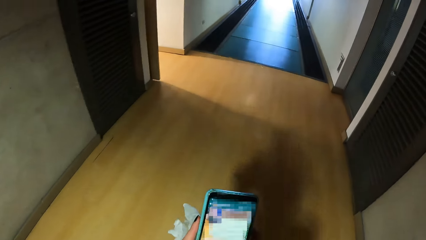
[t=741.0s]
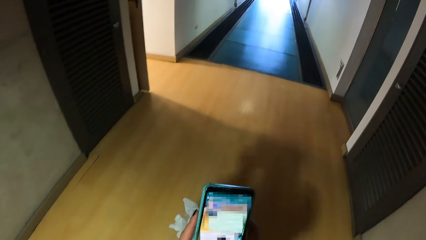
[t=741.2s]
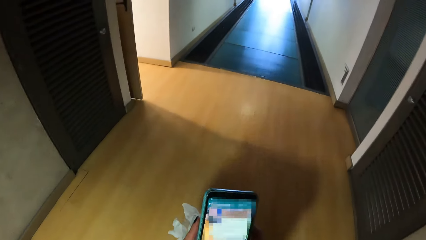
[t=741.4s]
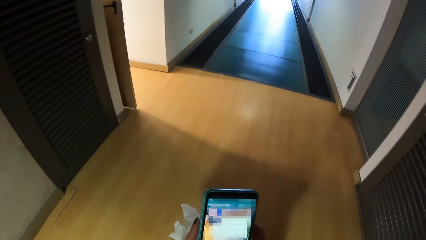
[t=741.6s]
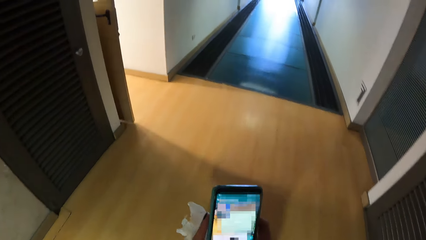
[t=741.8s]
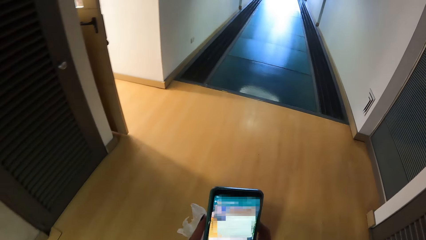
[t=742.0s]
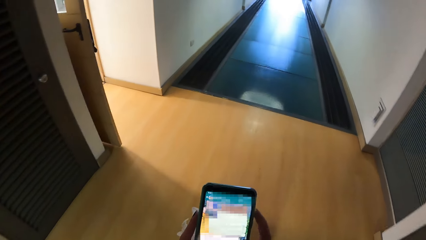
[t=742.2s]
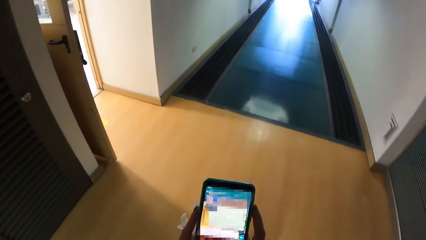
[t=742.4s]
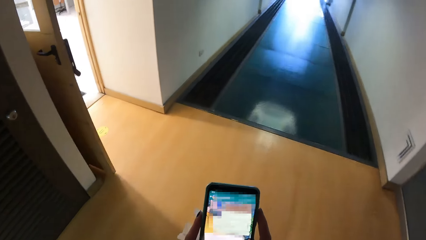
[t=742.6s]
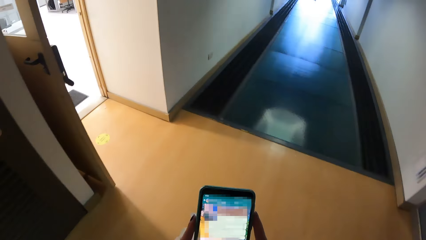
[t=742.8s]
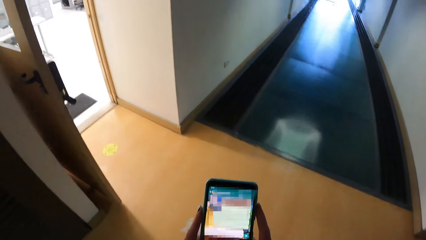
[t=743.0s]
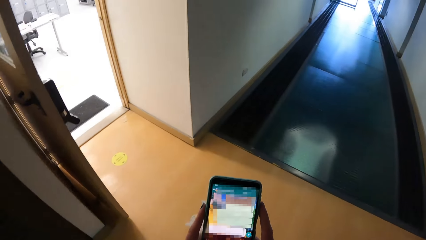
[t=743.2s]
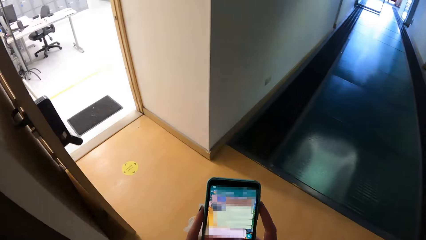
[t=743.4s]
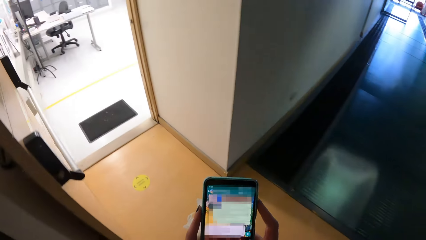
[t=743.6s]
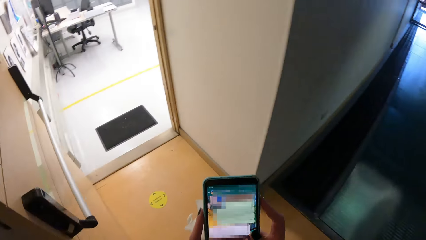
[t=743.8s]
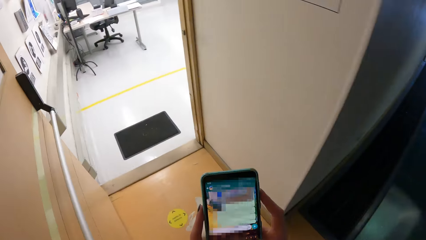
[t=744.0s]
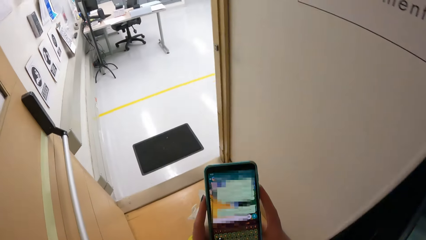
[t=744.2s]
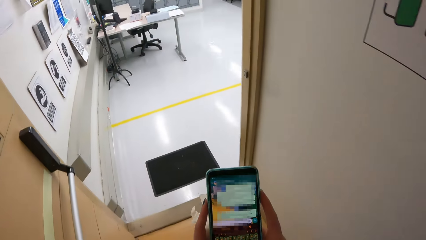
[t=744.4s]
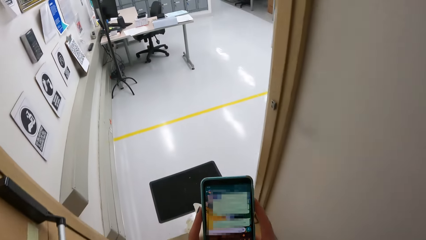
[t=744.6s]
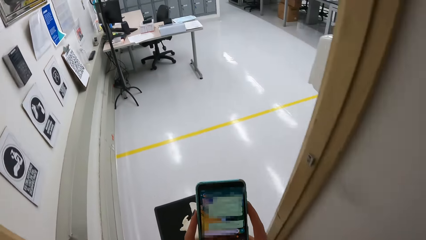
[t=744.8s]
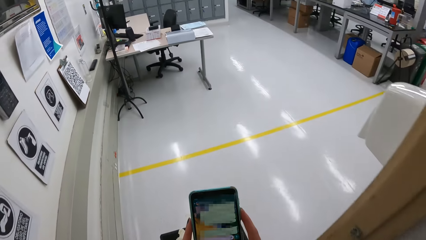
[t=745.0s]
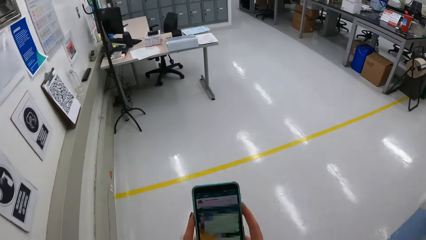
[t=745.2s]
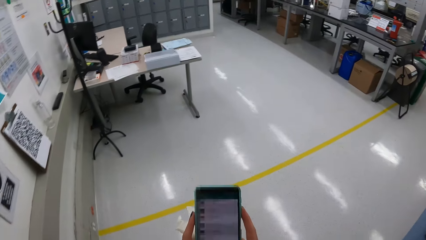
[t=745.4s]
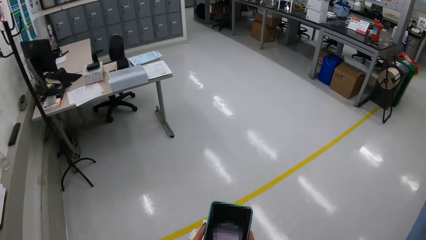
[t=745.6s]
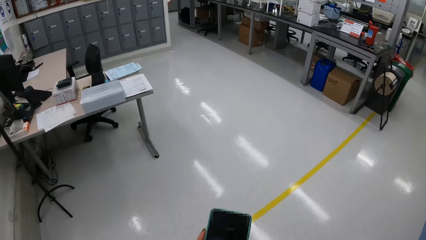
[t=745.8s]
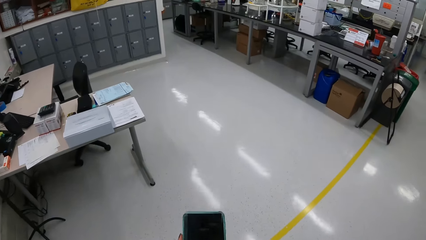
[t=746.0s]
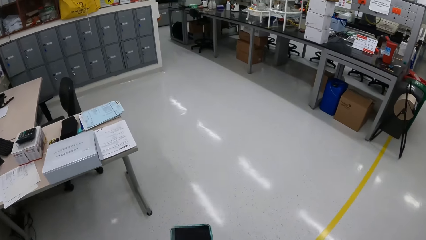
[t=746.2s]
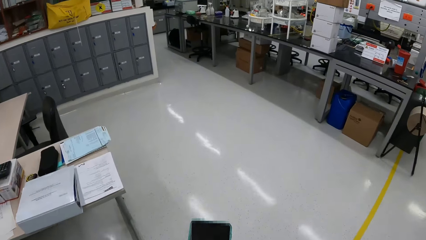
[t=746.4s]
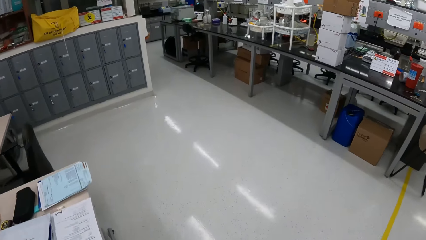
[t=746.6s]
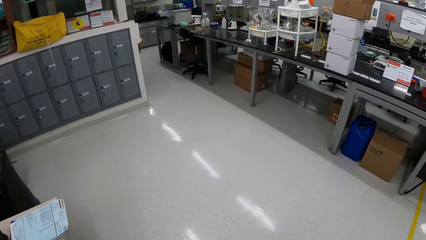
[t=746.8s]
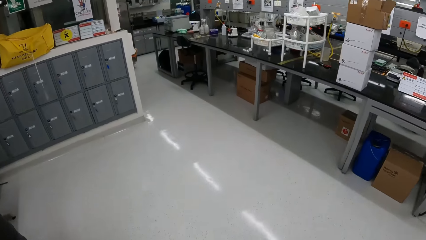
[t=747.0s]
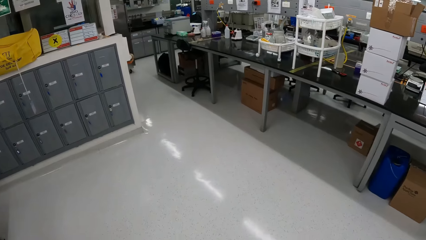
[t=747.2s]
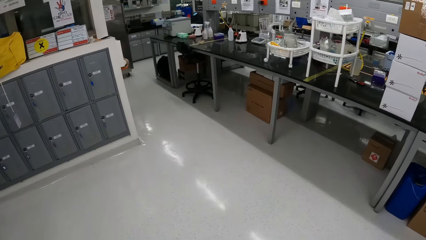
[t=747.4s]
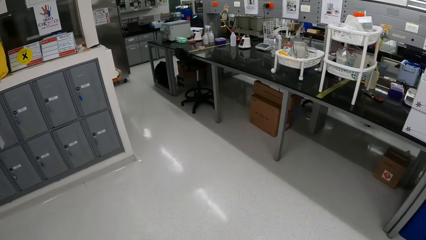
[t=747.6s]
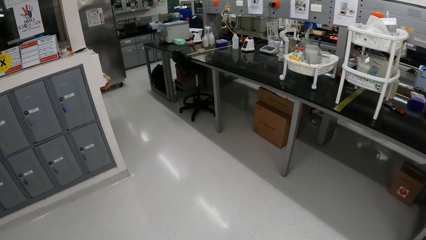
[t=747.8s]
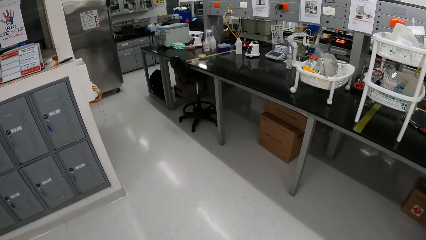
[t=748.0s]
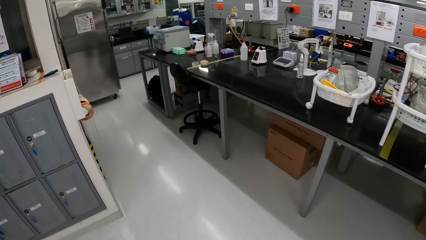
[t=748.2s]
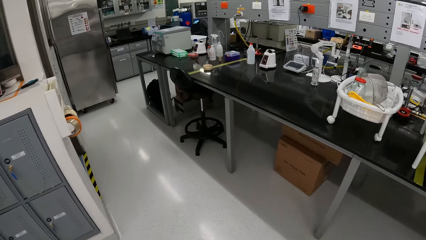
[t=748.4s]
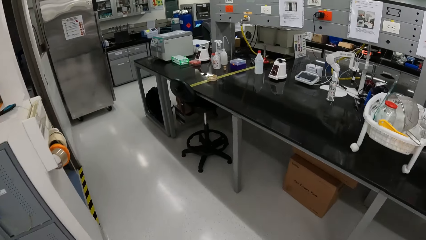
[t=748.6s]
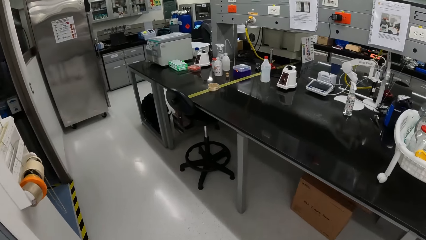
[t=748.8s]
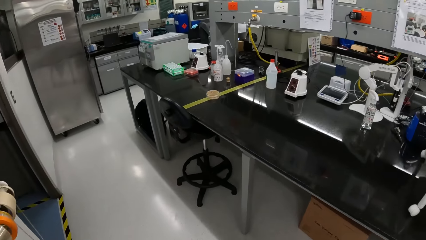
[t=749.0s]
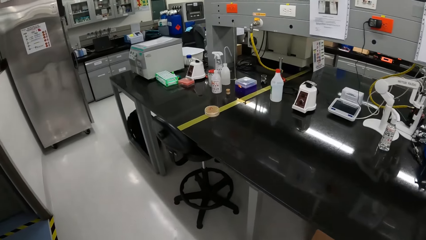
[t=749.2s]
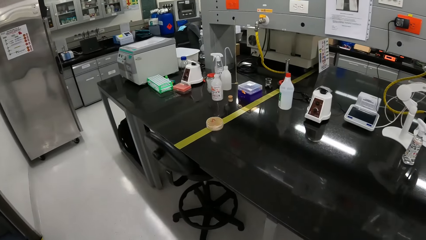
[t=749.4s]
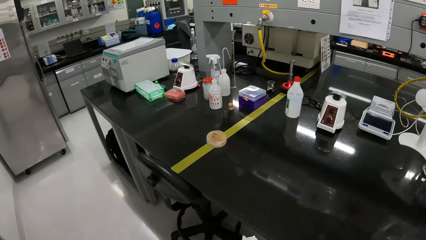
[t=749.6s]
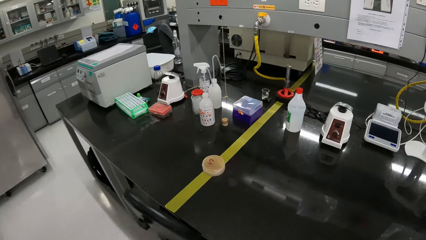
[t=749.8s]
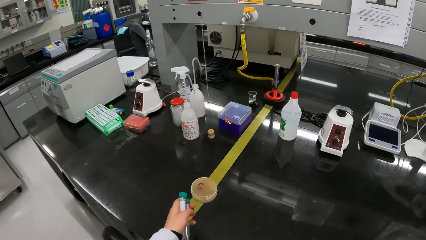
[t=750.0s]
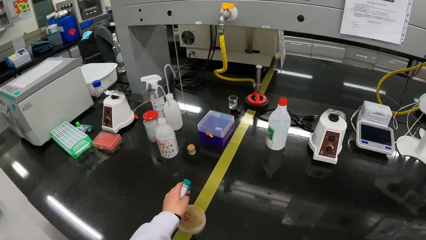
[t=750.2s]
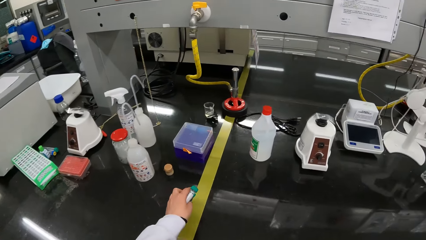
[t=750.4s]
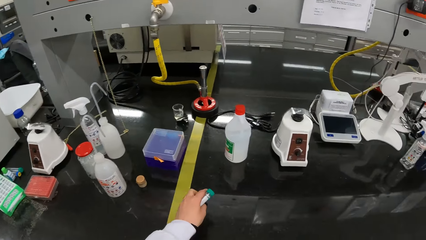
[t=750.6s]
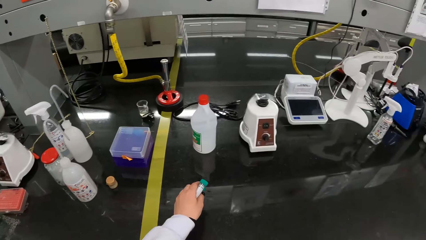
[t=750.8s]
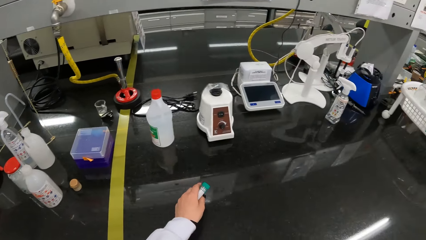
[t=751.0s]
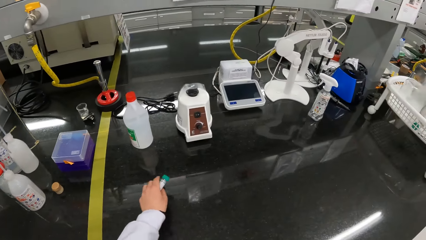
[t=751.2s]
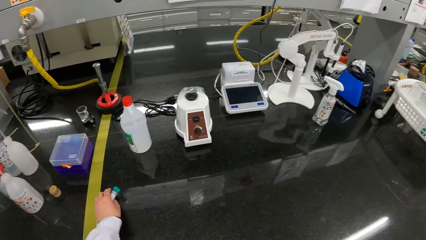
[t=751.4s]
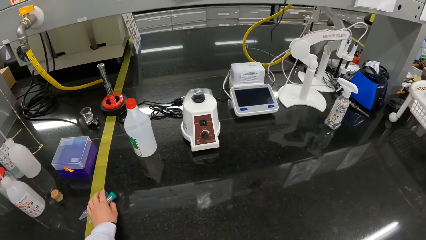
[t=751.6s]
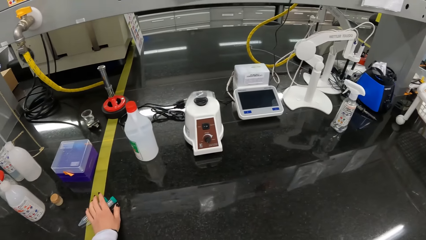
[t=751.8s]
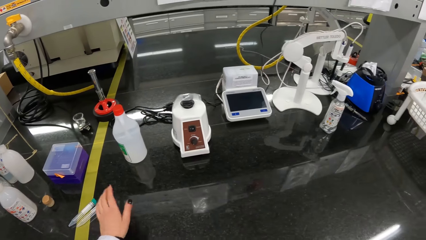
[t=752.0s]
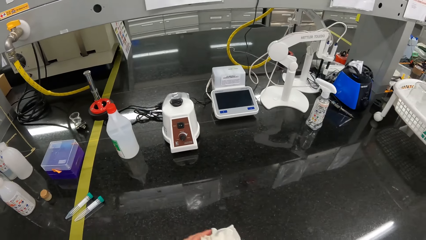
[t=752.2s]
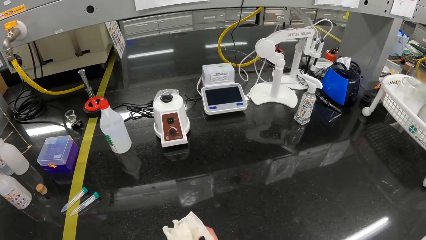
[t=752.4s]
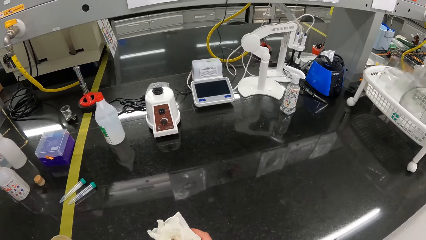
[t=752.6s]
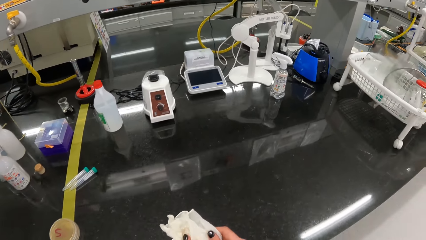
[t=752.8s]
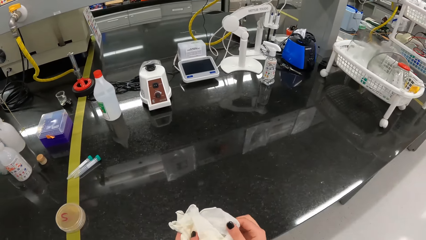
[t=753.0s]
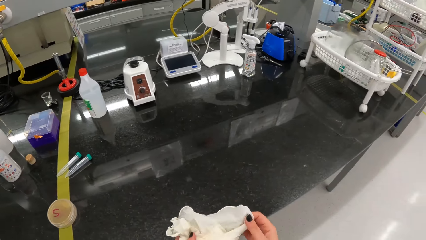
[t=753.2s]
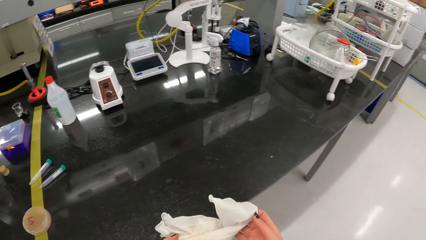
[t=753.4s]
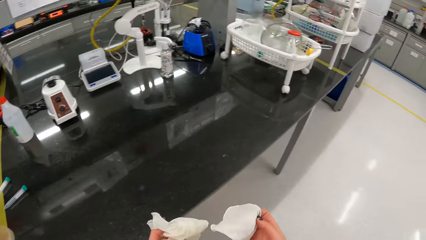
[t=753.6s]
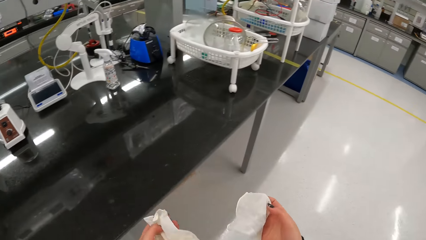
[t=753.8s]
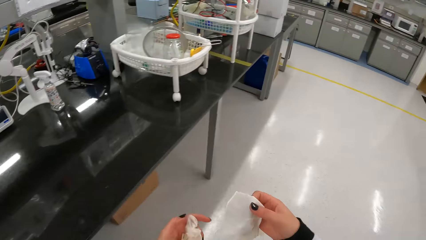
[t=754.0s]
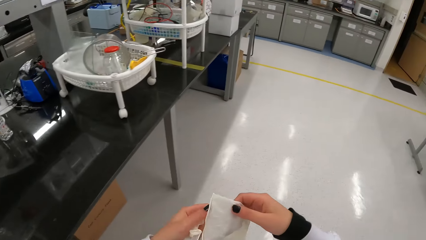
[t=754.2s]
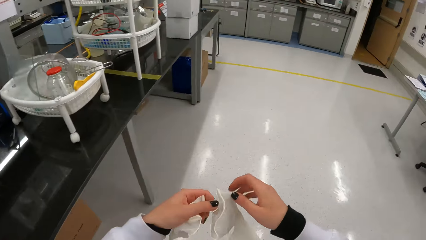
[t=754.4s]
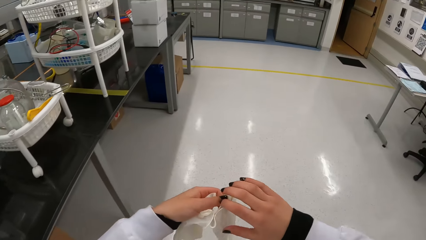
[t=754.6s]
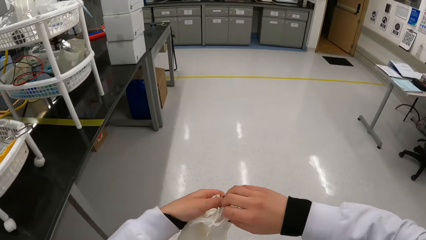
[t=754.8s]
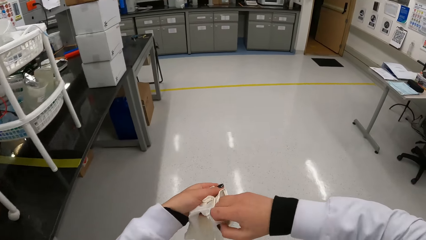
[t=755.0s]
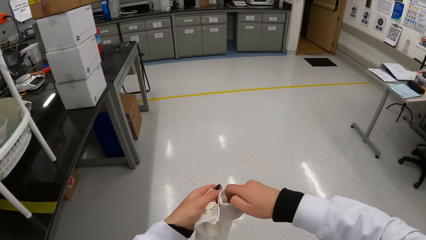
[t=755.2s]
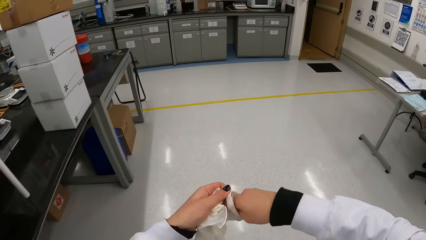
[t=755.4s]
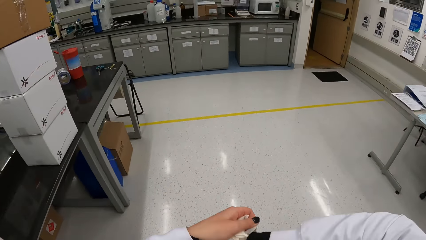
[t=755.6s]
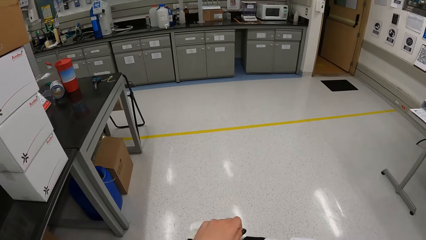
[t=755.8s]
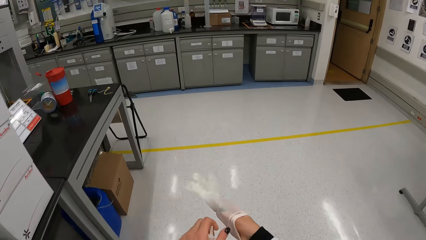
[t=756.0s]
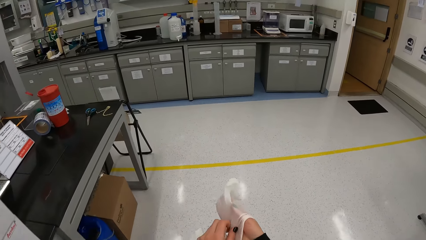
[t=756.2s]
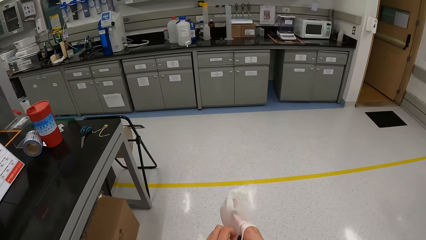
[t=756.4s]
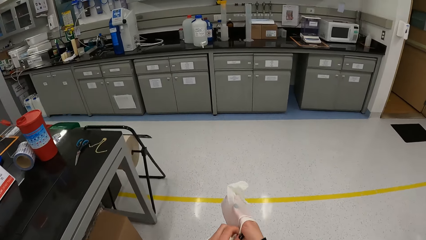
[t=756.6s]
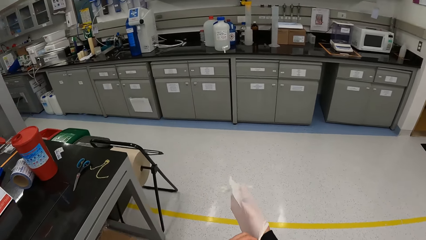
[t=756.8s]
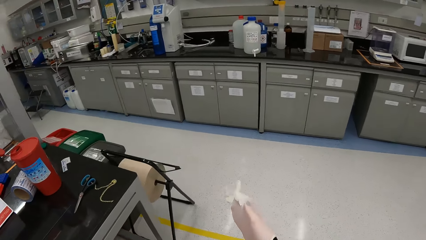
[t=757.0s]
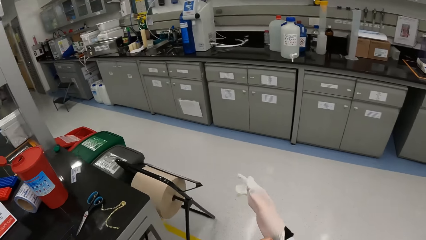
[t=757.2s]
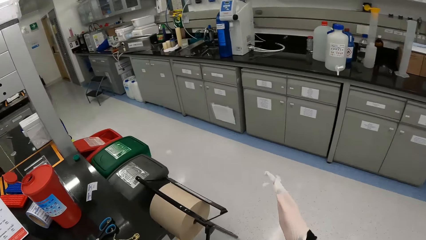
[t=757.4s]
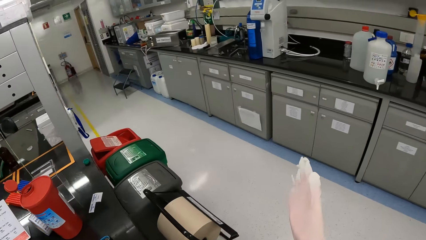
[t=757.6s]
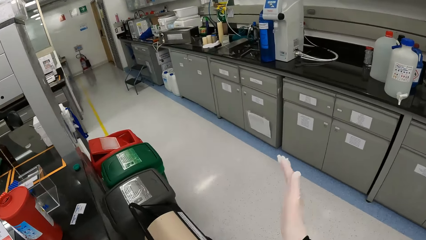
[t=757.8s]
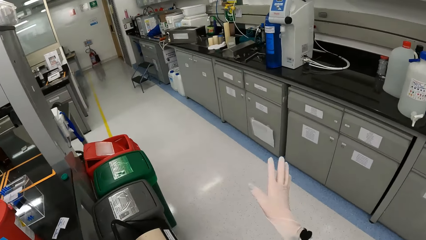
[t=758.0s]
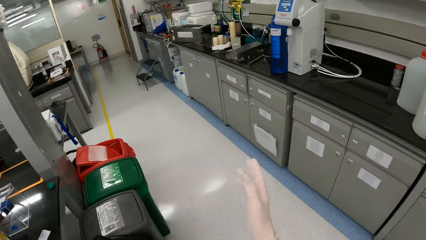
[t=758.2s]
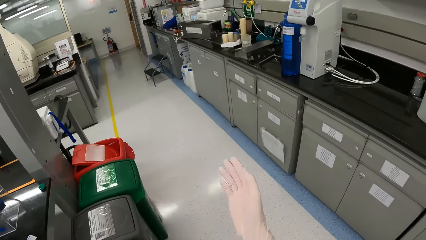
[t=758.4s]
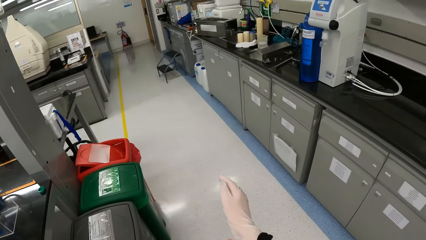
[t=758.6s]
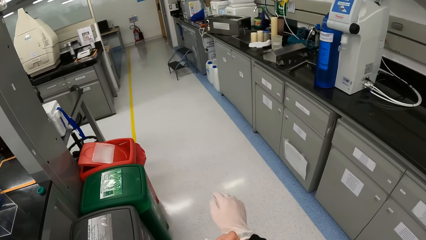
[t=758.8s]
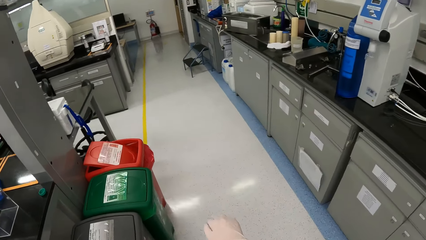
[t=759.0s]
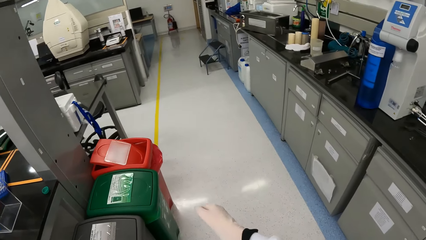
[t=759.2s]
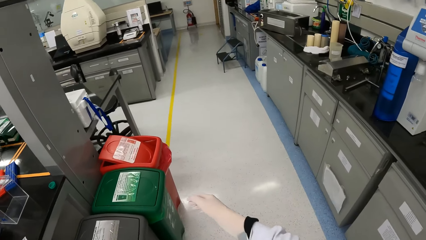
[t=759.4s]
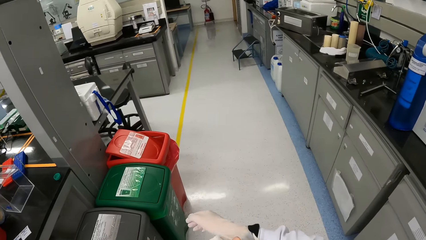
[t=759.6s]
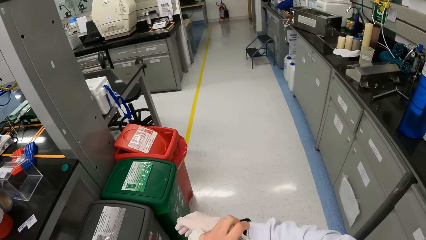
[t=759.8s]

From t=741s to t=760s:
The camera wearer walks into a room. She drops the conical tubes on a table with her left hand. She takes the disposable glove from her left hand with her right hand. She holds the disposable glove with both hands. She wears the disposable glove on her right hand. She adjusts the disposable glove on her right hand with her left hand.
